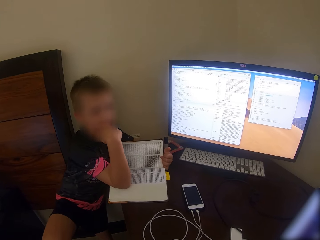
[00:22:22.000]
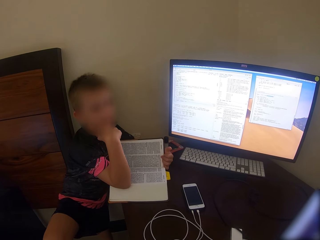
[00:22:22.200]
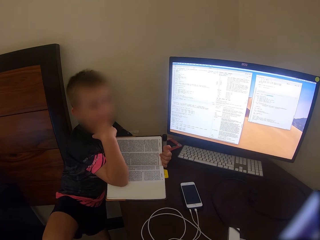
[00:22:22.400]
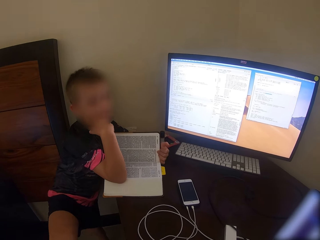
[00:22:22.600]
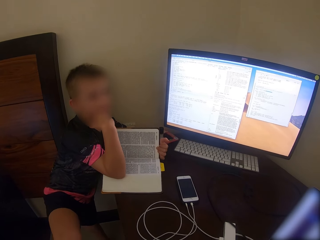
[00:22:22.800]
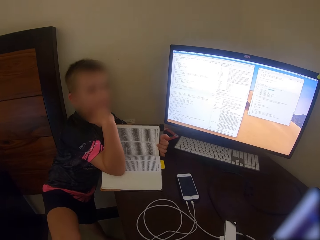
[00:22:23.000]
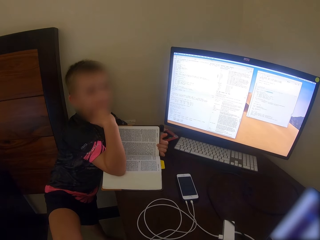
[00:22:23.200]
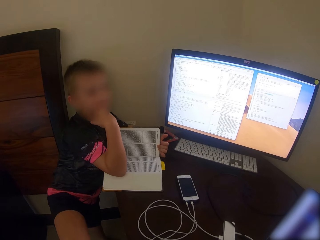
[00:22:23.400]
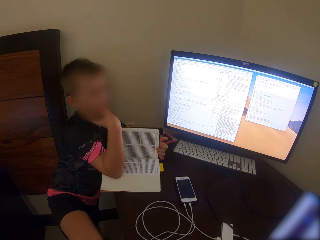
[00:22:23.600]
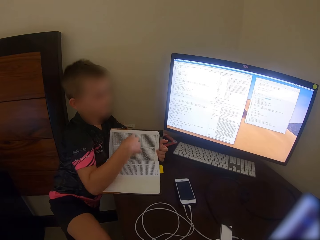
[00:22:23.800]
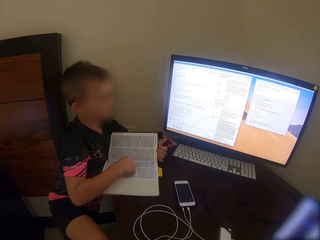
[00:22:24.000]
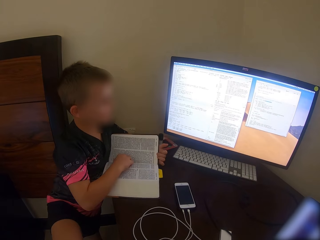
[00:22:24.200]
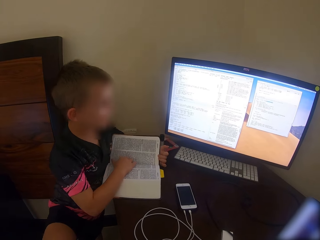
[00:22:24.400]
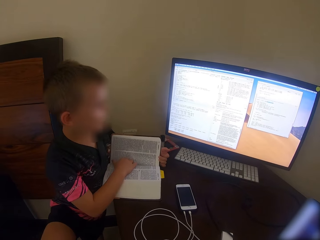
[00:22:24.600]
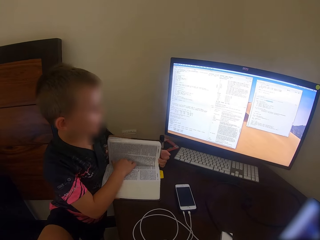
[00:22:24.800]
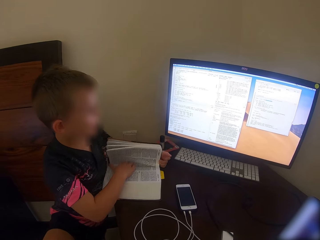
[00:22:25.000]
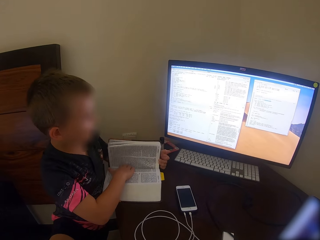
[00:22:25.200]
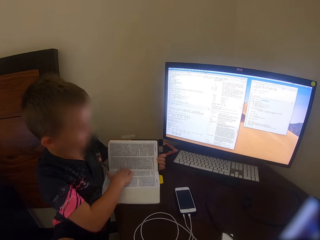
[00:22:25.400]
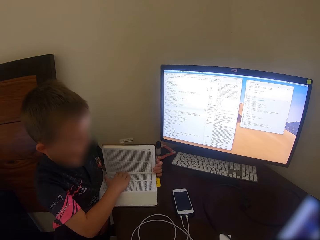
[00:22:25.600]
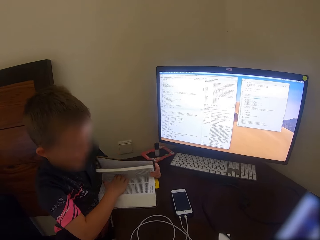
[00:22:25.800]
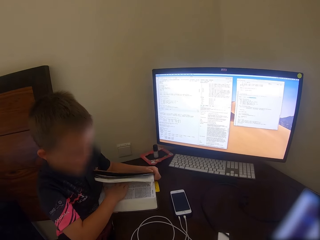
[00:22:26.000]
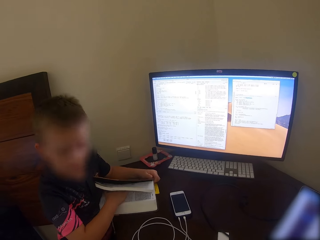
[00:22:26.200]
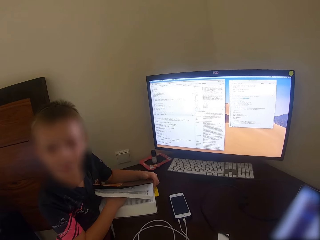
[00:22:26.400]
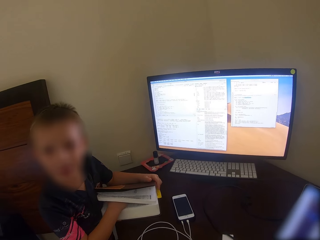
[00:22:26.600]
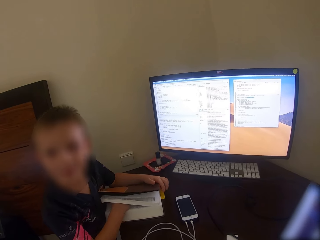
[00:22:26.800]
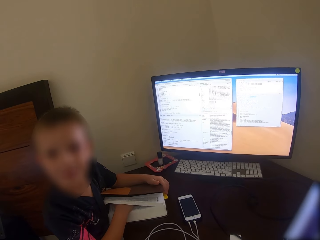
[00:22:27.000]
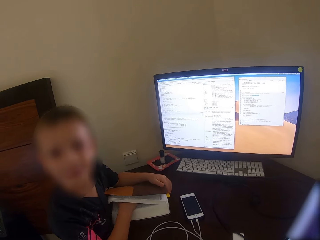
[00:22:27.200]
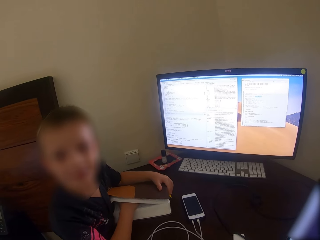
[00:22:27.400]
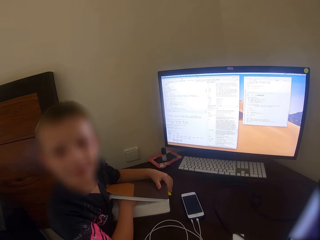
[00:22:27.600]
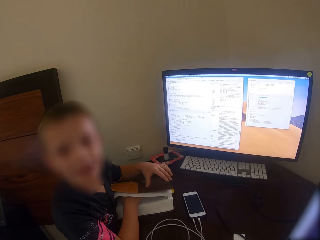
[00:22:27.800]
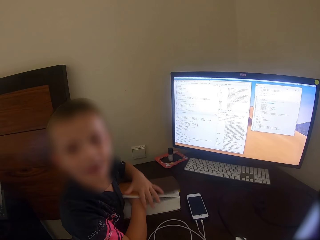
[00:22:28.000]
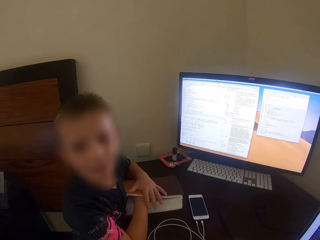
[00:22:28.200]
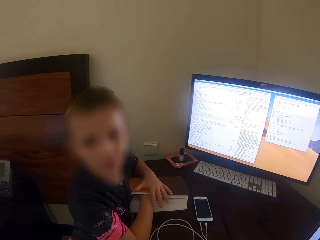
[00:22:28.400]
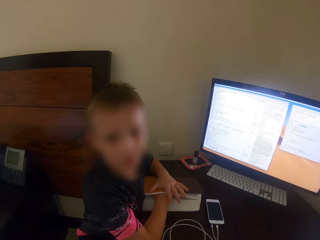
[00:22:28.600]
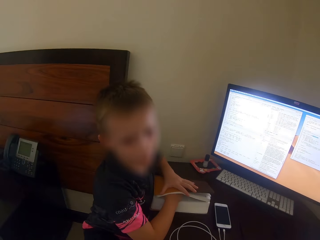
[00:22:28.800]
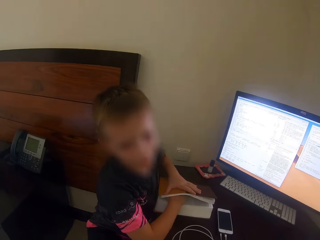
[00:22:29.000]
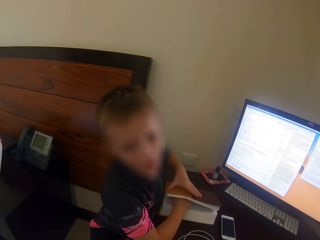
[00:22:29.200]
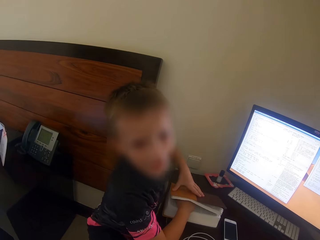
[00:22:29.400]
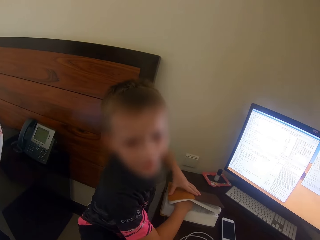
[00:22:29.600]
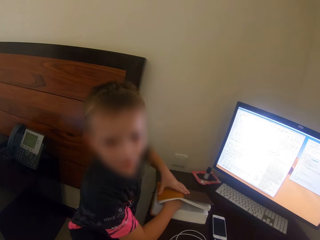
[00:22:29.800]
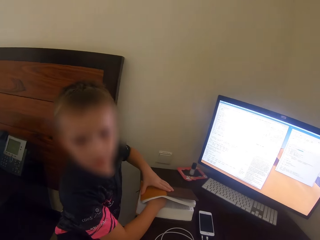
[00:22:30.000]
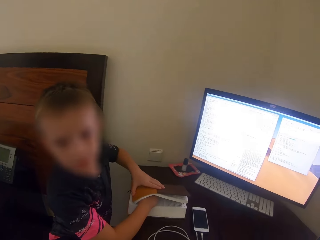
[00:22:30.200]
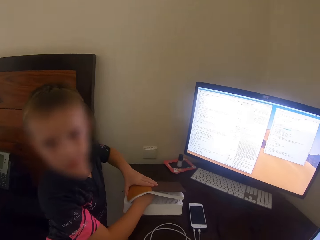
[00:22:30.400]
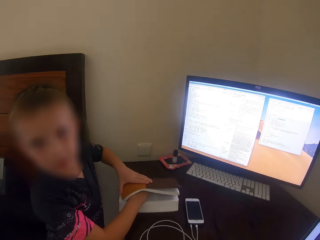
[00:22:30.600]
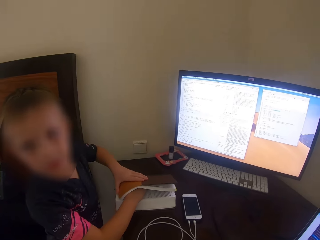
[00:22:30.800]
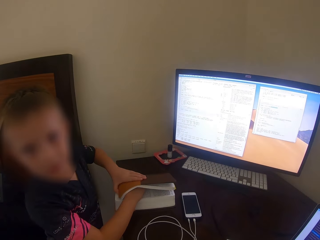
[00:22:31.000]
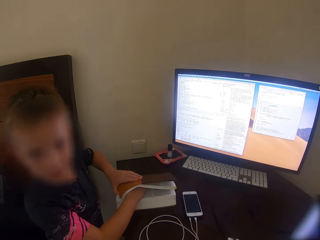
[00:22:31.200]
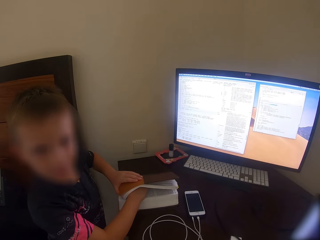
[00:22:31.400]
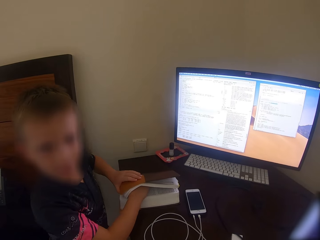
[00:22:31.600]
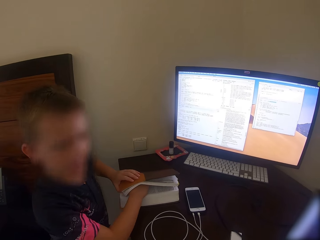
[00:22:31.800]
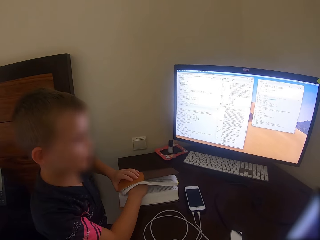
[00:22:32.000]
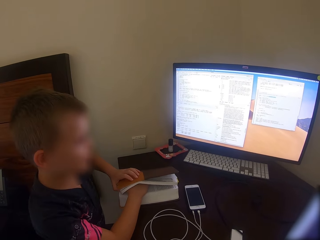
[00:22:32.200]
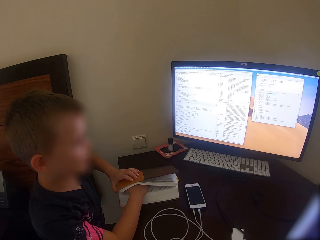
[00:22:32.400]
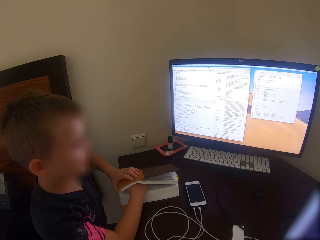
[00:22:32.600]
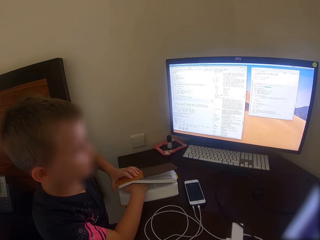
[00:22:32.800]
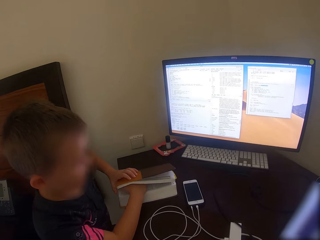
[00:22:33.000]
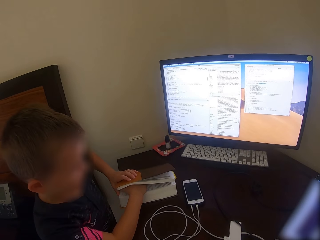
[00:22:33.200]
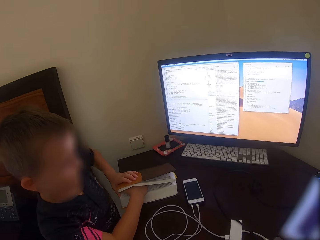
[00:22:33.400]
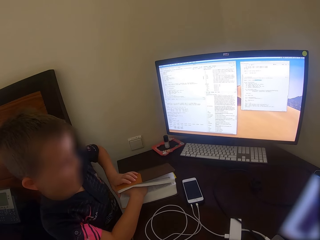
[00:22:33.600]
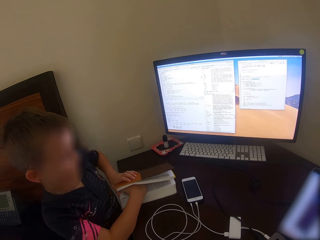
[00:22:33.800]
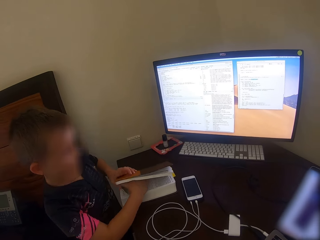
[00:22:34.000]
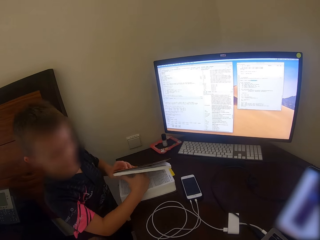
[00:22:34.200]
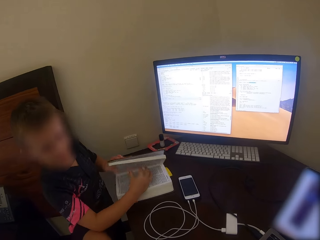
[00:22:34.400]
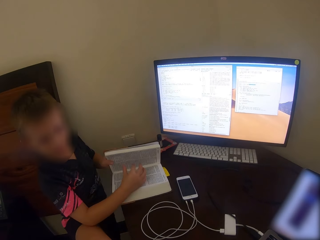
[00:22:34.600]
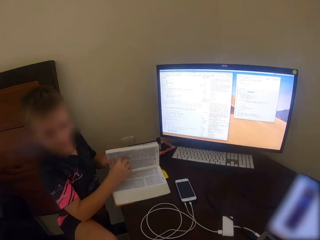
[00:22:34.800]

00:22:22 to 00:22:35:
A man talks. The man reads the book. The man talks. The camera wearer talks. The man talks.

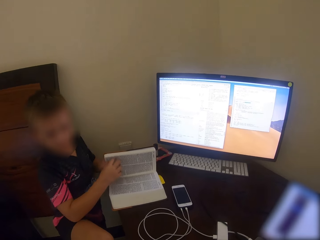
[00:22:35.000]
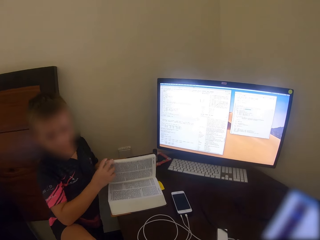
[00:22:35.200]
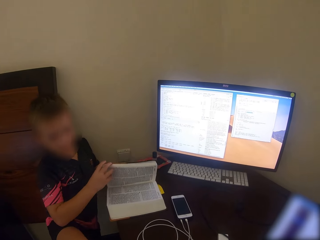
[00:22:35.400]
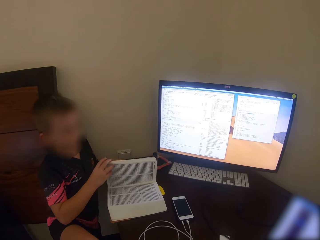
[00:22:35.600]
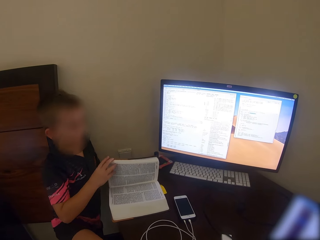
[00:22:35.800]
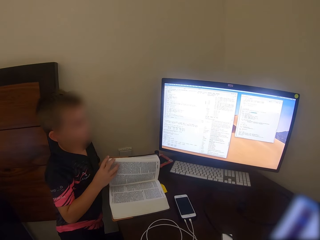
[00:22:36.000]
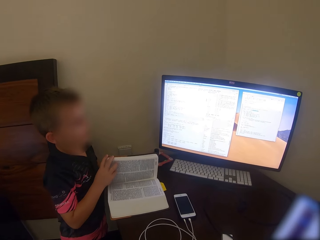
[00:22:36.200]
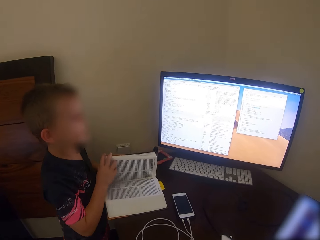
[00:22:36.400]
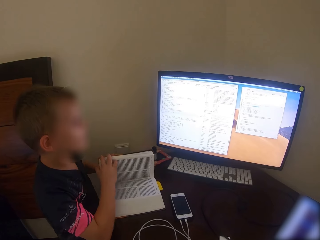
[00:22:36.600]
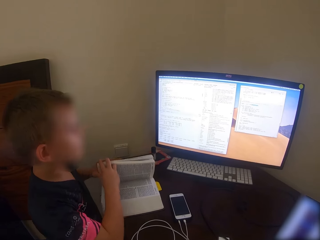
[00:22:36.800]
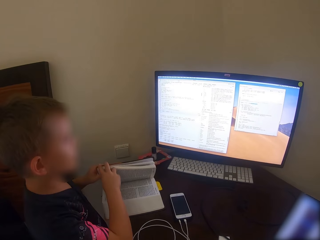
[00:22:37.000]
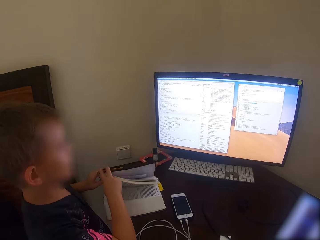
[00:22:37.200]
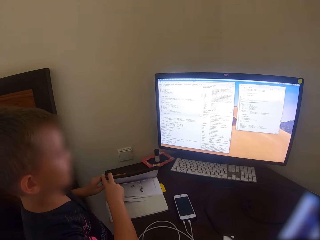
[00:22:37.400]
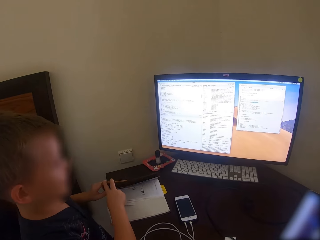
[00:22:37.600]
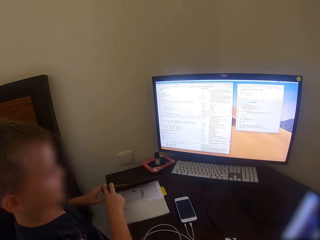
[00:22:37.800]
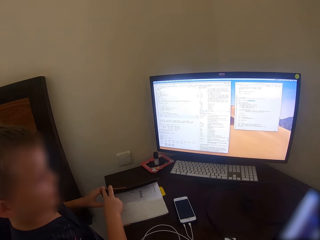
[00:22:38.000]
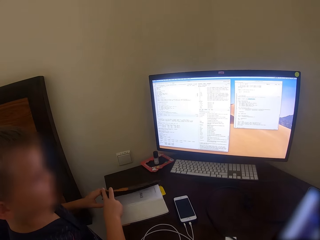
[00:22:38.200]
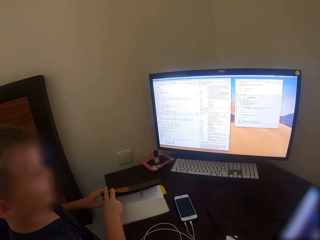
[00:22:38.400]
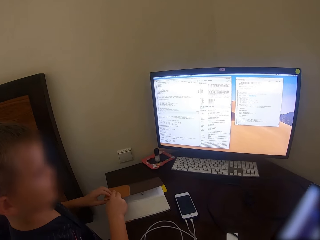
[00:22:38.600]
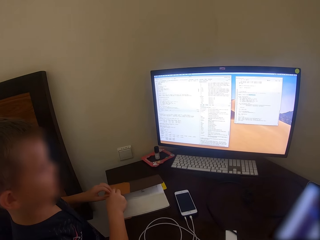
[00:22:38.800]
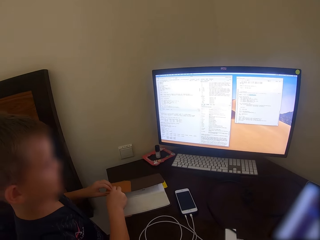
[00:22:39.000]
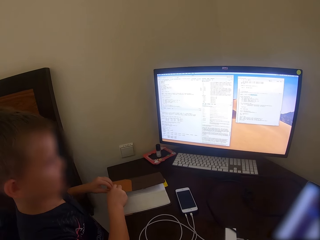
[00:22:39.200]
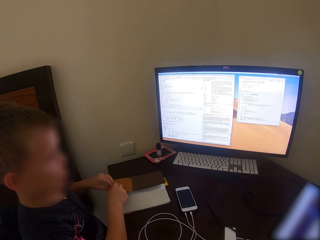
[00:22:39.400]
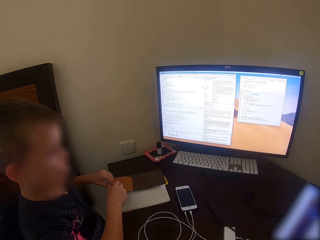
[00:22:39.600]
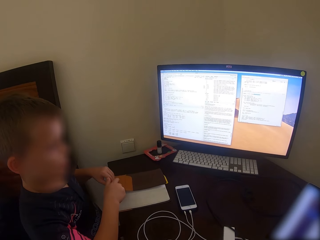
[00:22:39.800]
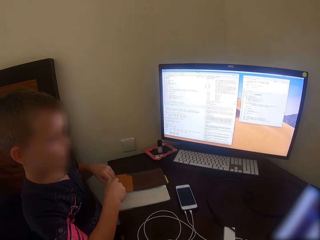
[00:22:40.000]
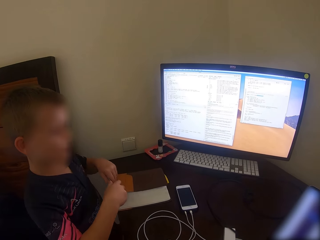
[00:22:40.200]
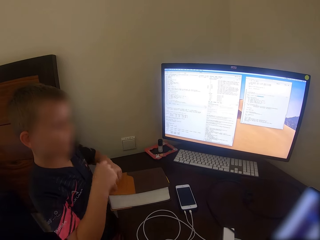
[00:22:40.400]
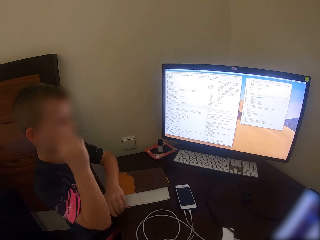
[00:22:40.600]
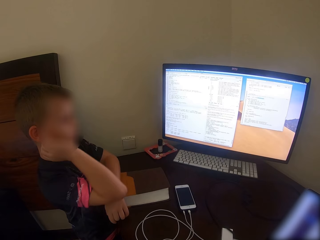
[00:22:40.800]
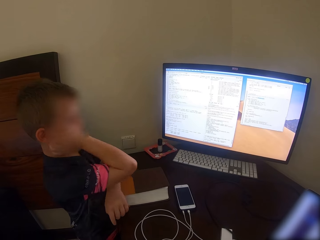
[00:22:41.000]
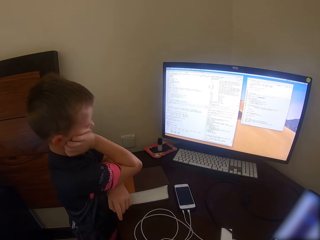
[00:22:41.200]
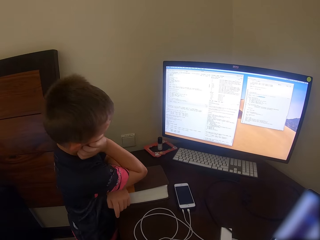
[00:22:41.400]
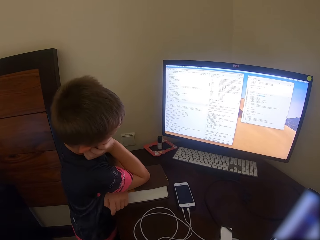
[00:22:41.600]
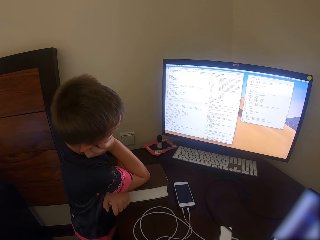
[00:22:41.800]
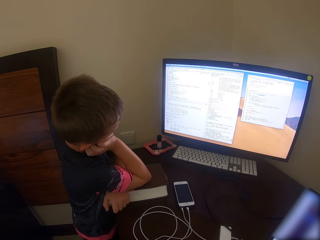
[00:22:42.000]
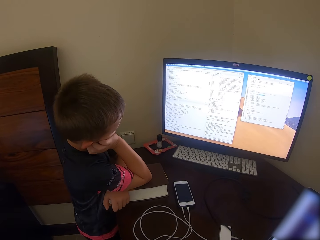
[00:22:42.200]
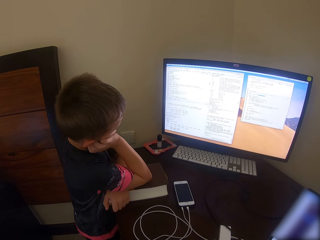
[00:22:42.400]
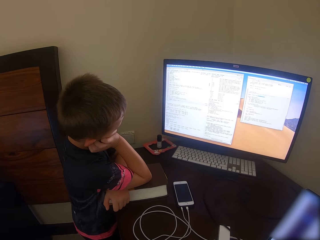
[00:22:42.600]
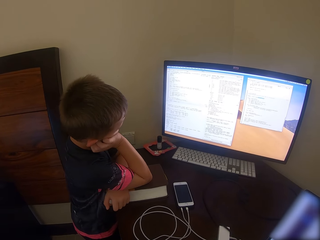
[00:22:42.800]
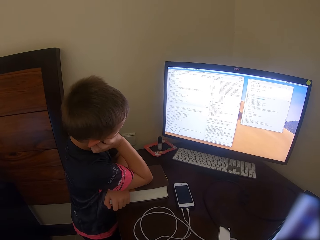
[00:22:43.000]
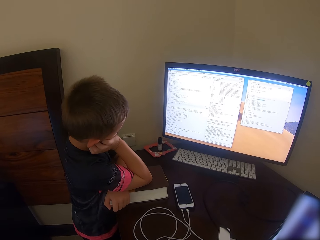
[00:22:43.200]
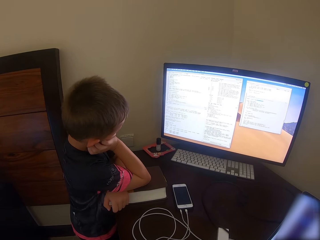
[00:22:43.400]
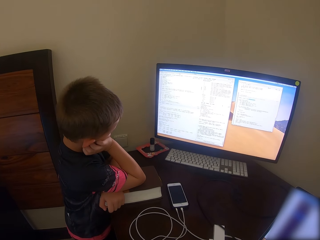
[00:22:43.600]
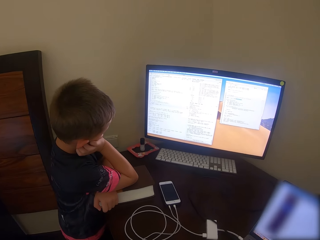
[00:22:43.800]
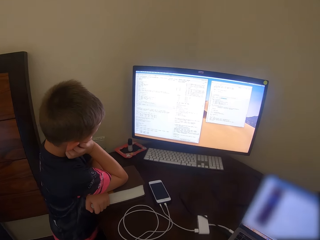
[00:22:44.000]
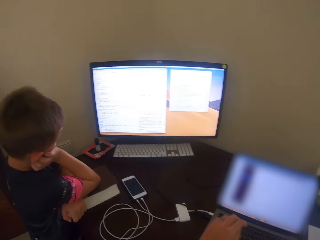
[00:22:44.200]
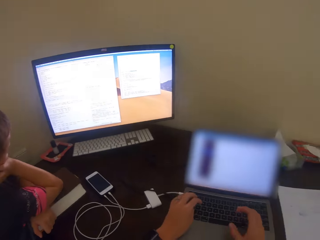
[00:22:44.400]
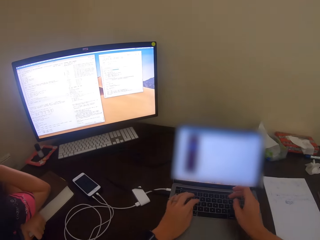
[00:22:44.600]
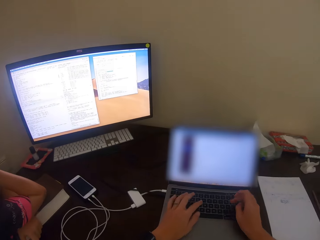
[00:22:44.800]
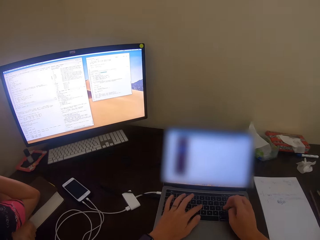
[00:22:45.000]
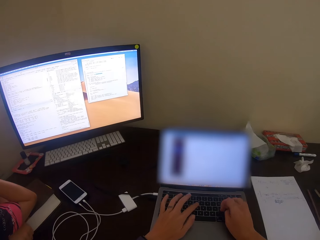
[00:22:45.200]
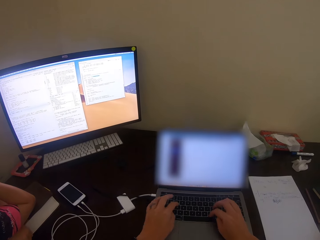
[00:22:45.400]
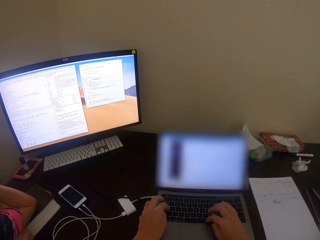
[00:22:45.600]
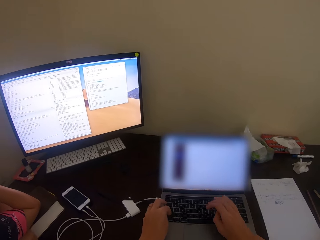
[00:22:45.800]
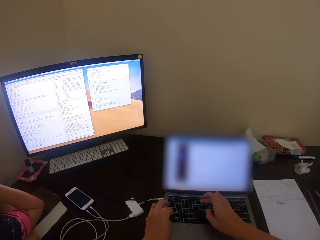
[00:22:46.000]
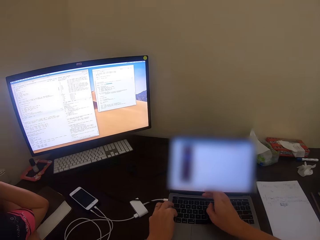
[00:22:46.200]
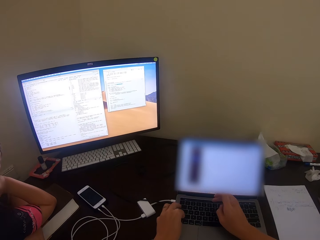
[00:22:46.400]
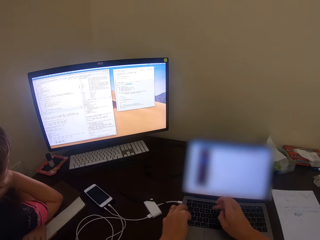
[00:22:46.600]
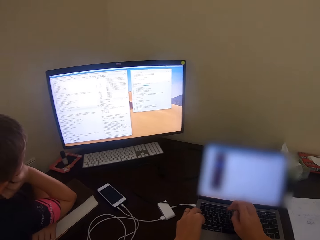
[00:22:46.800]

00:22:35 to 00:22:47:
The camera wearer talks. A man flips the book. The camera wearer touches the face. They type on the laptop keyboard.
